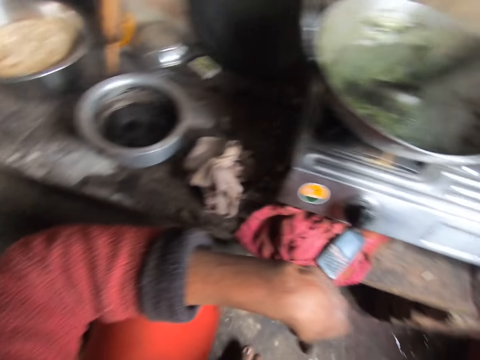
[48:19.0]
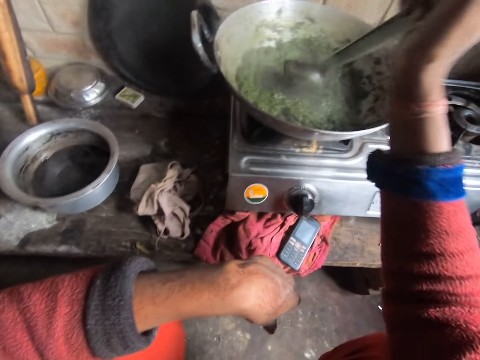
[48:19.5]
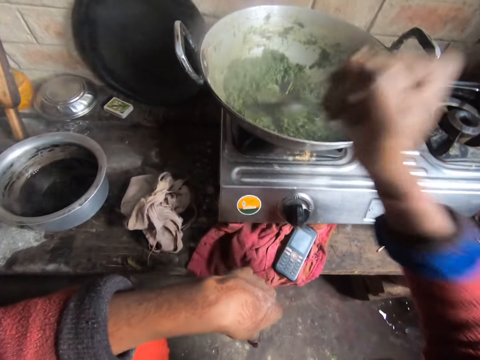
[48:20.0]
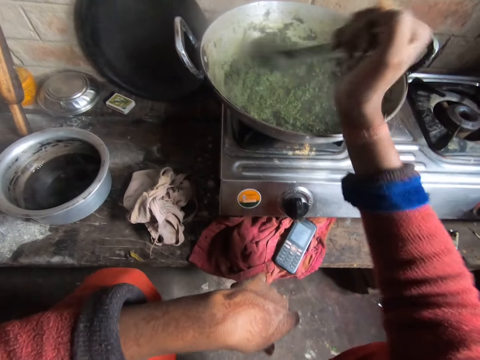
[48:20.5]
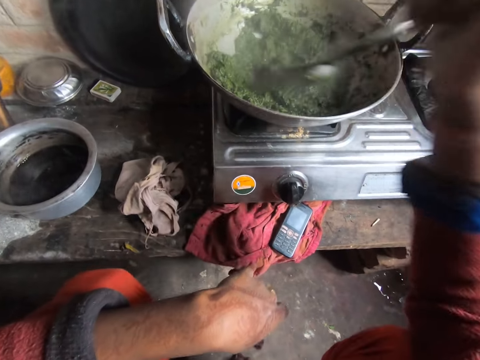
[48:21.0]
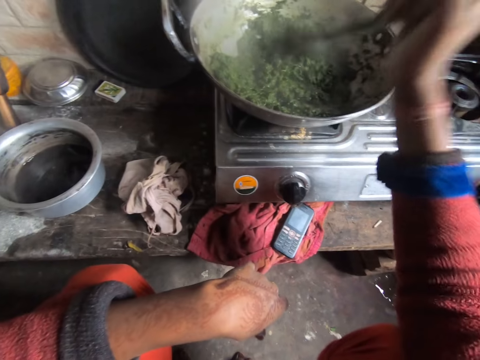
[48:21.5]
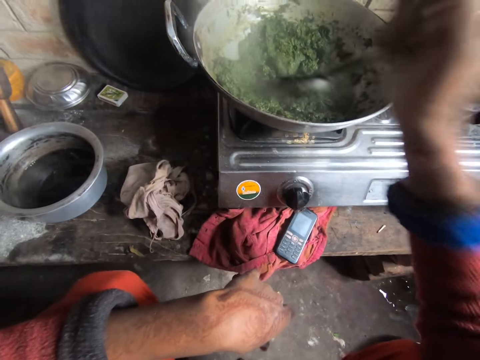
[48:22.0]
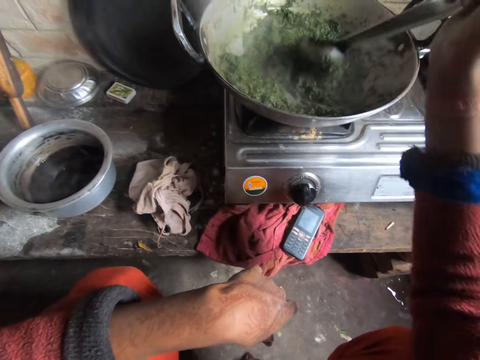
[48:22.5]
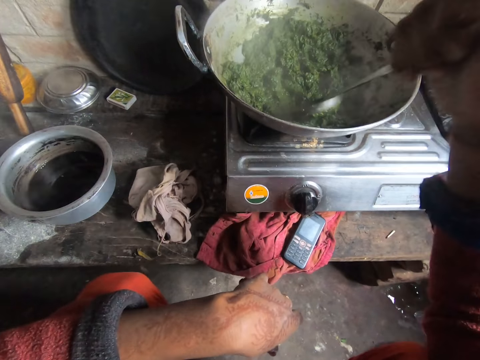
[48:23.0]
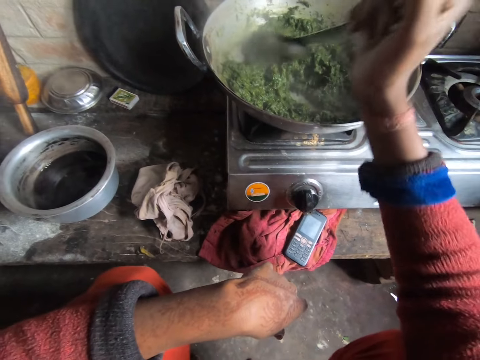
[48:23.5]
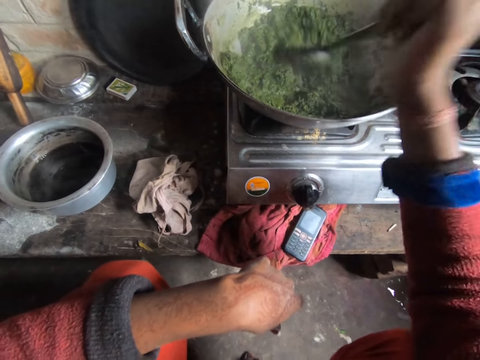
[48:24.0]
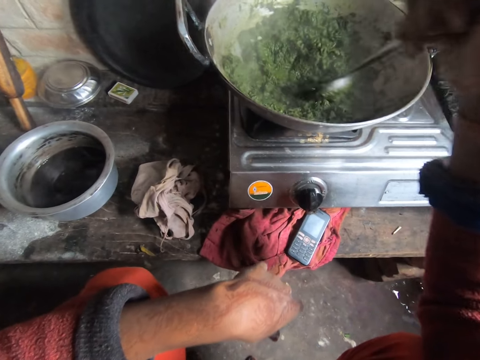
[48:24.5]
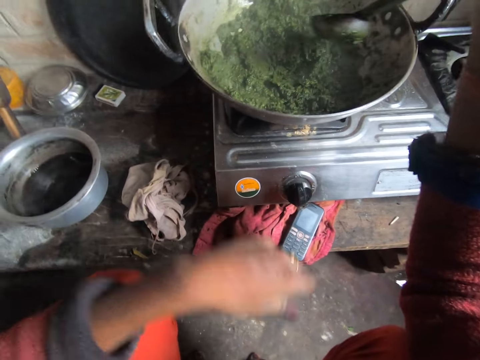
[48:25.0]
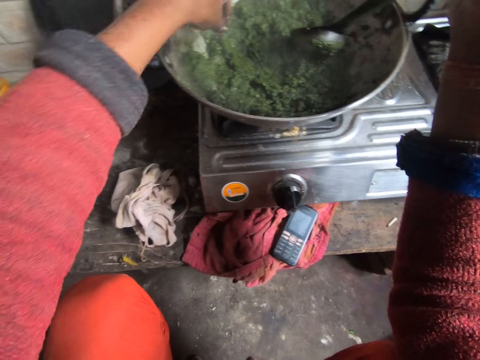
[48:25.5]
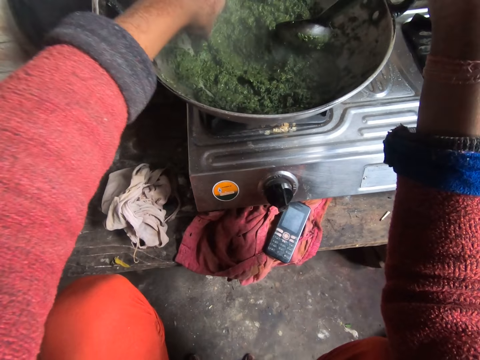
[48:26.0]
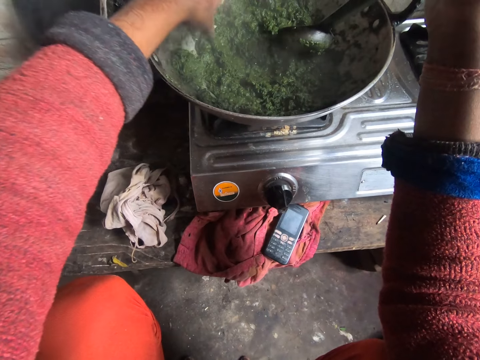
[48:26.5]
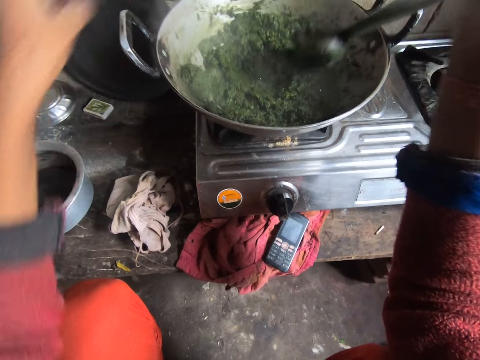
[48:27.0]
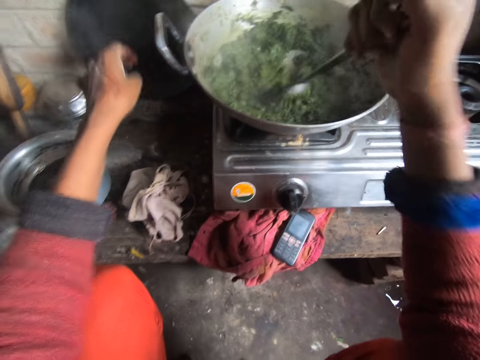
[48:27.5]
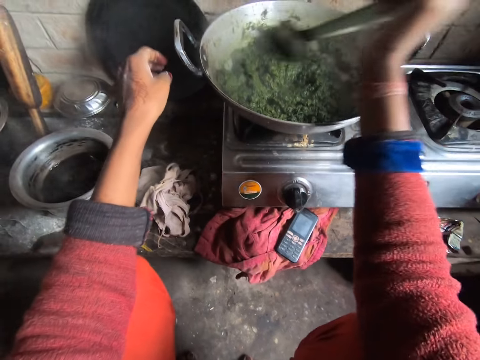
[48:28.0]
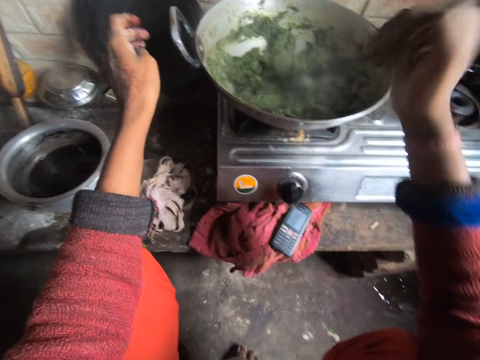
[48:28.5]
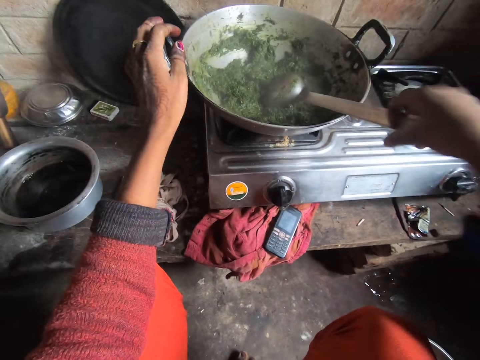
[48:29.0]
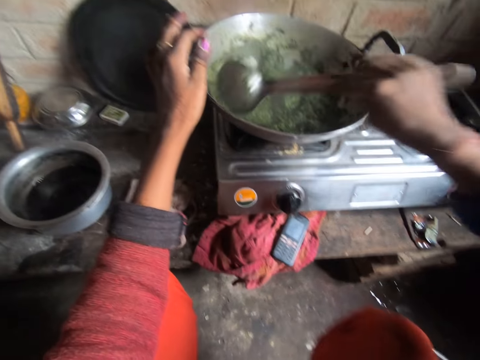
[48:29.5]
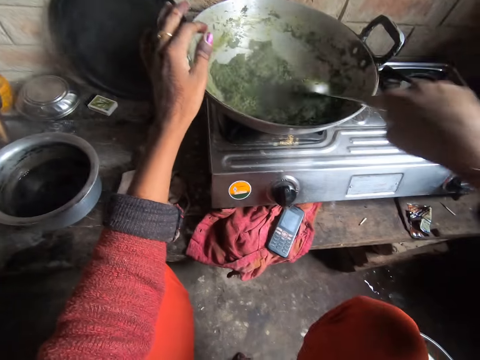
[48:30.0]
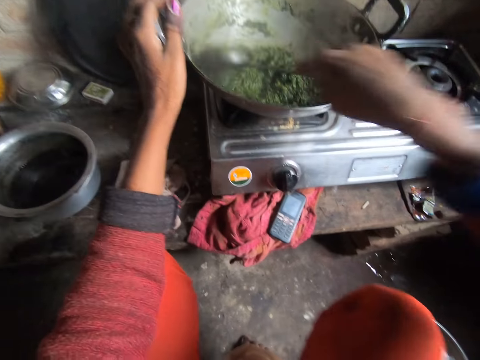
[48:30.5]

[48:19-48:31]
The camera wearer stirs the vegetables. They pick up a particle from the vegetable soup, out of the pan.

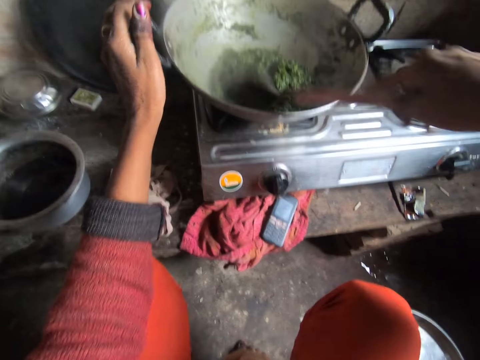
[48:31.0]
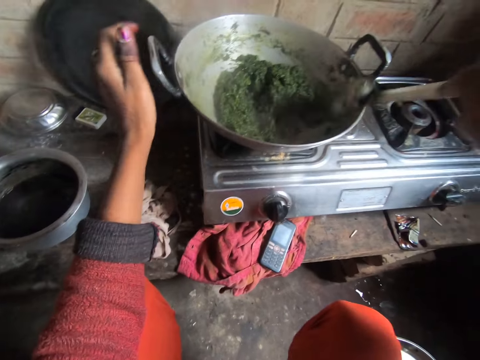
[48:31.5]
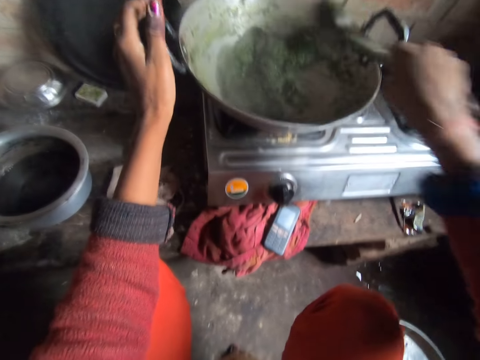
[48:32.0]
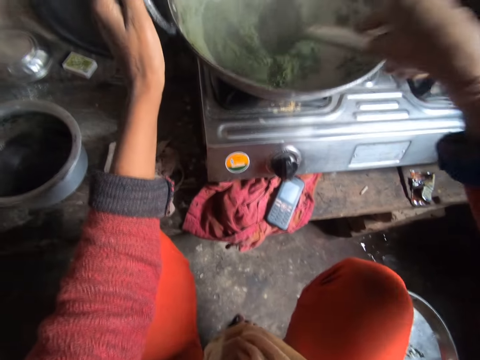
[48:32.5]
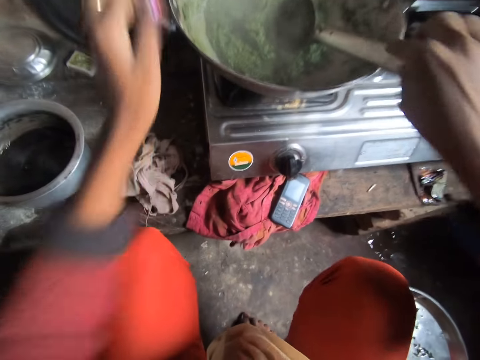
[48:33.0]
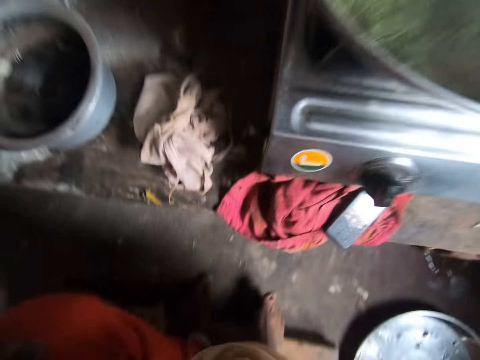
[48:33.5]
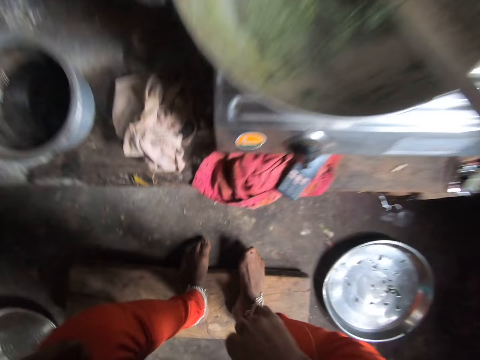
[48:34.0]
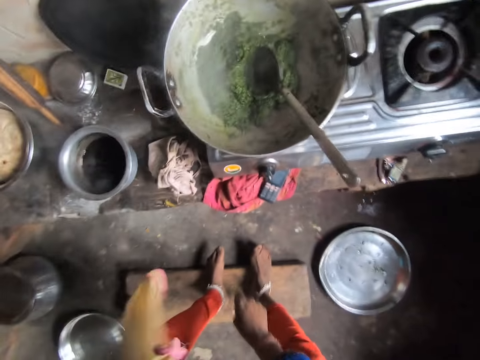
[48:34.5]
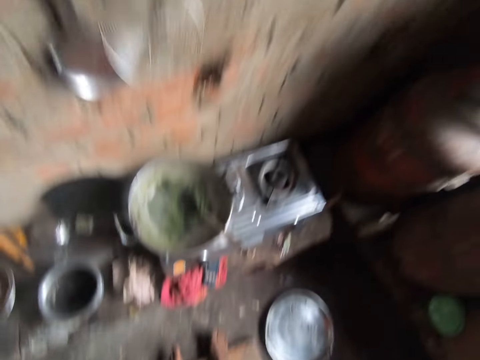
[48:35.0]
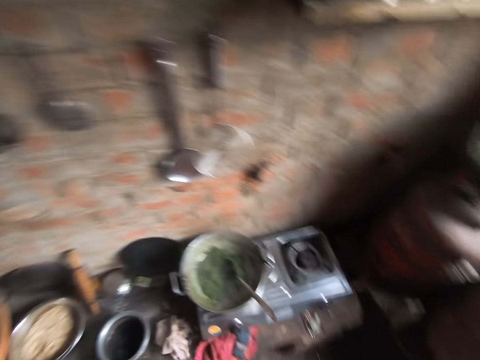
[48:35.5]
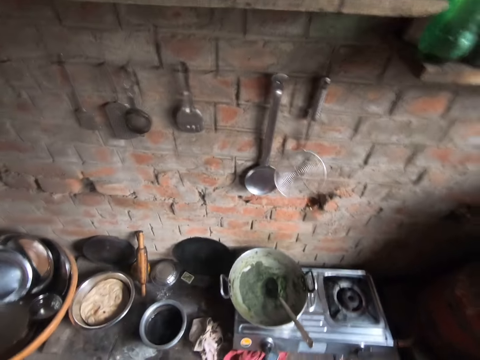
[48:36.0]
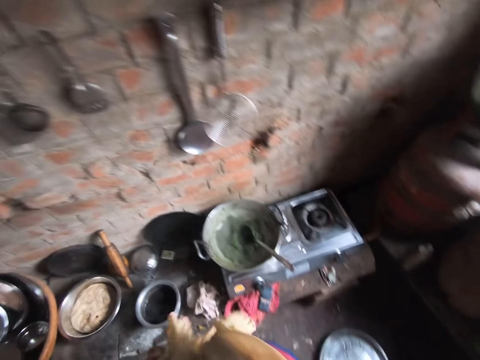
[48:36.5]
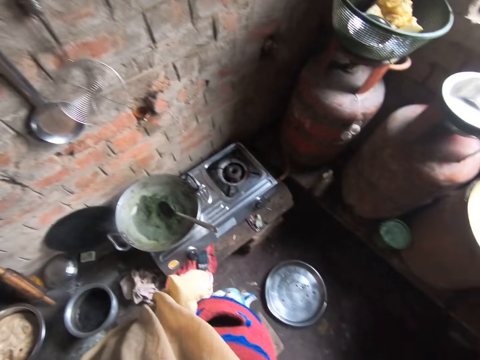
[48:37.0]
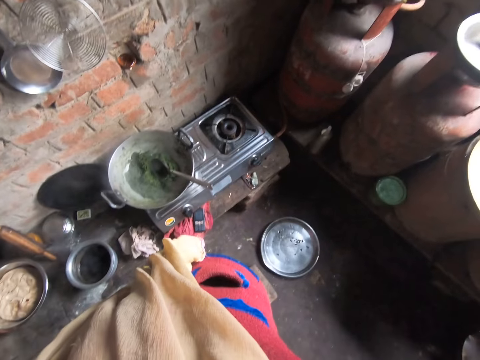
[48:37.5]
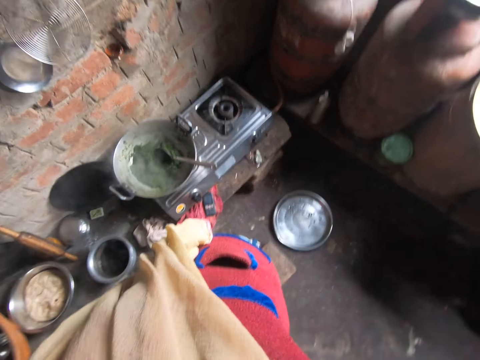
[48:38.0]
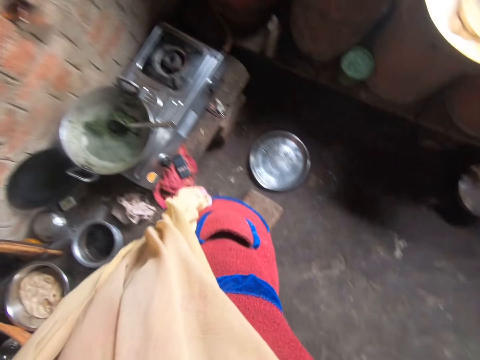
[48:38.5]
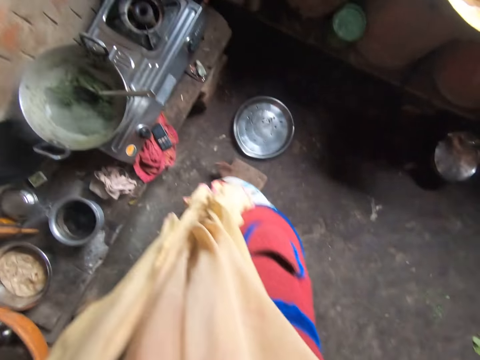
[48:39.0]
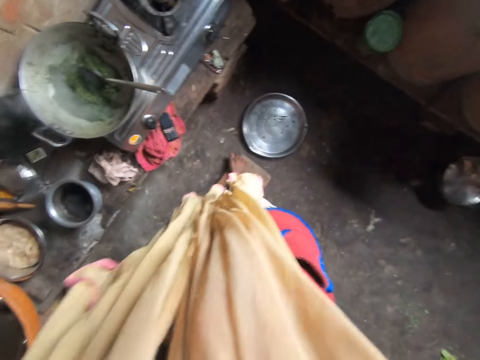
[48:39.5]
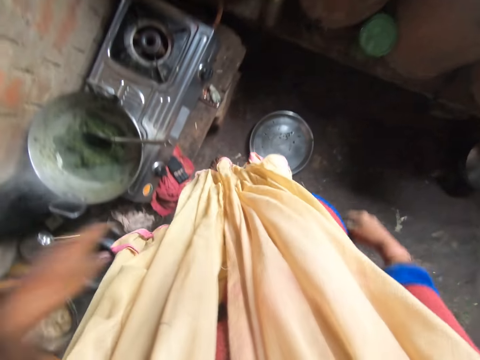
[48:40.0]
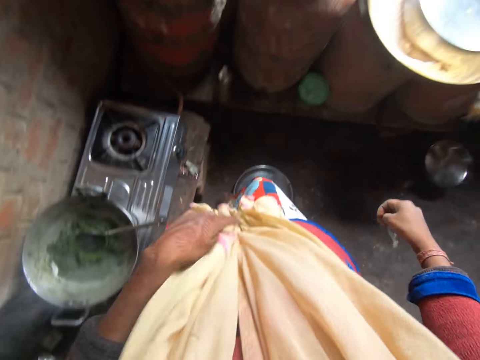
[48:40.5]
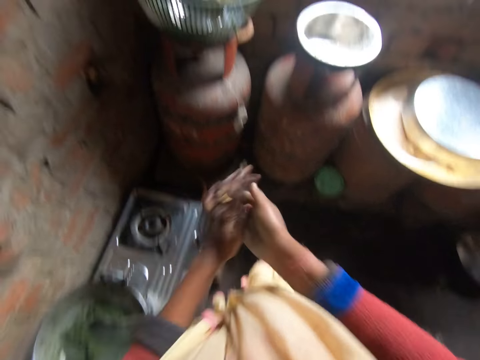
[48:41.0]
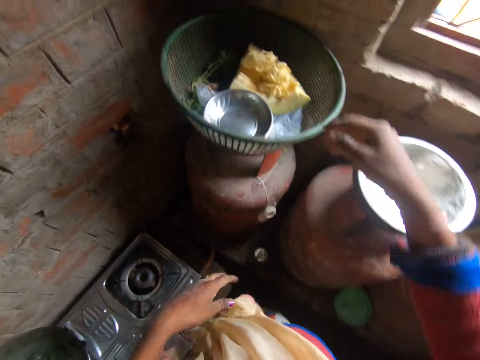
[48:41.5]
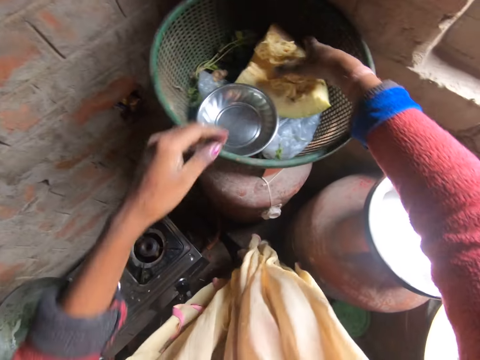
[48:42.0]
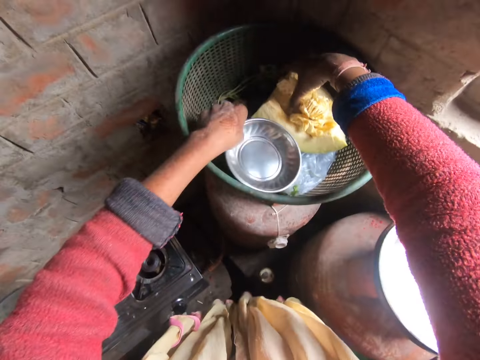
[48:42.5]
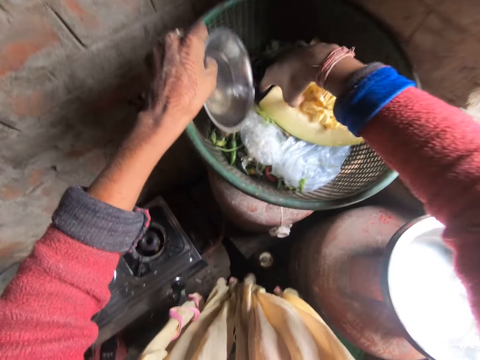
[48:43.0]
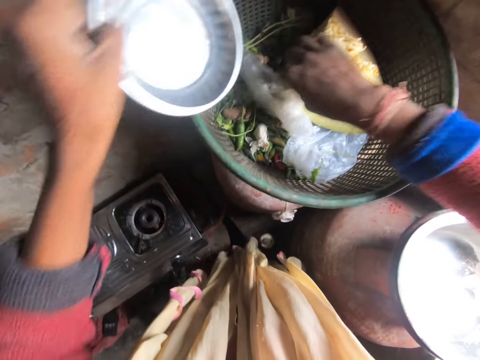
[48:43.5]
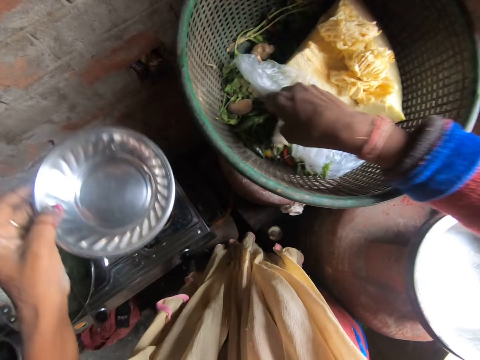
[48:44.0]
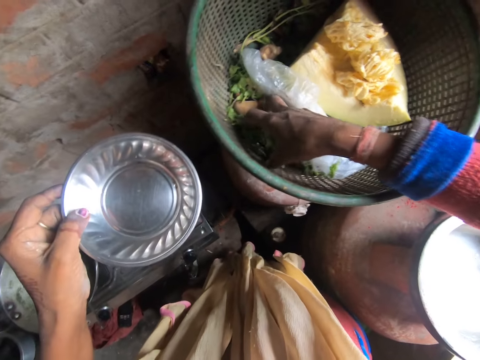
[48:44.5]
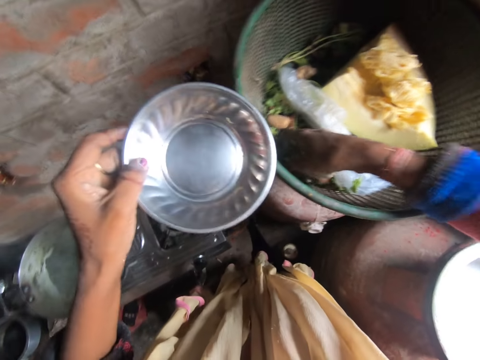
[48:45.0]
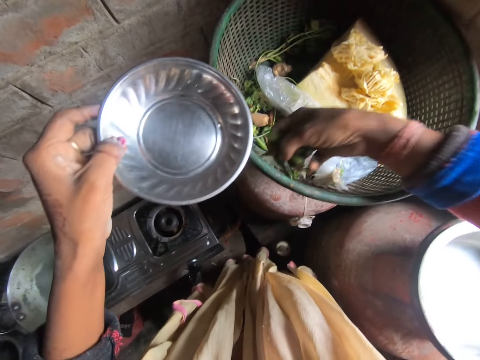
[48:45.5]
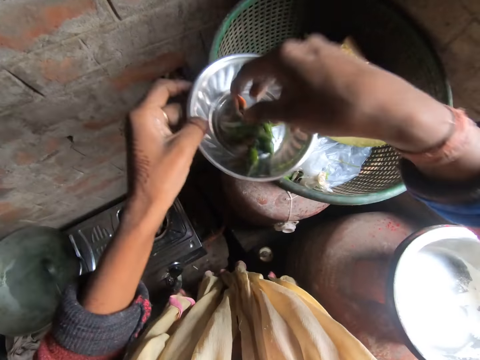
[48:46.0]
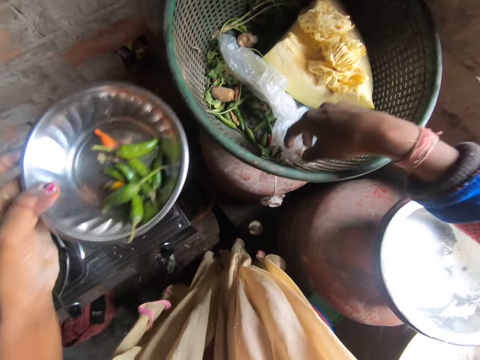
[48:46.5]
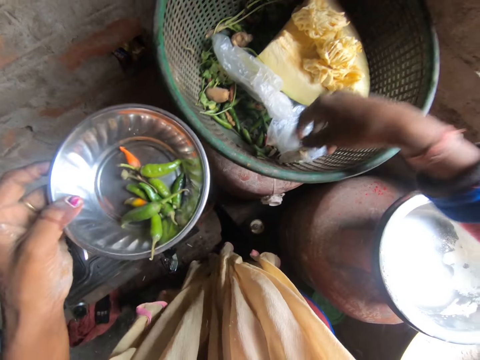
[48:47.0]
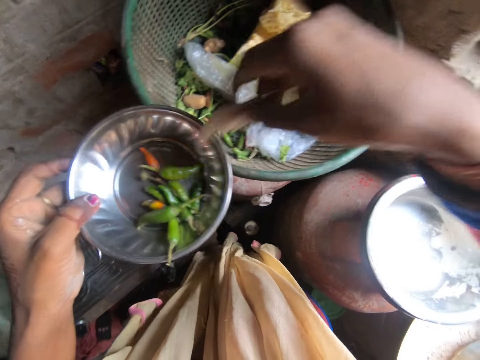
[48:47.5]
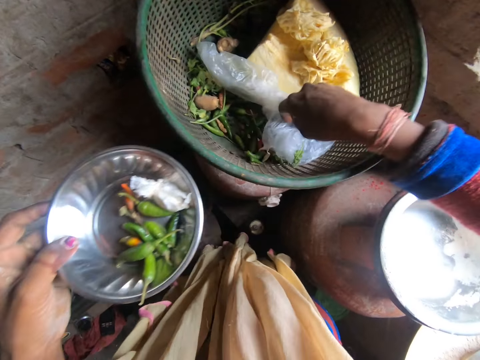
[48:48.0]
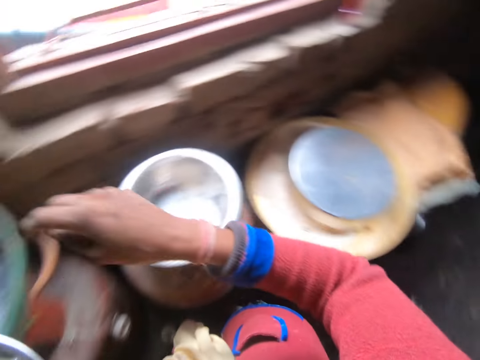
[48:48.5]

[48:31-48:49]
The camera wearer stands up. They look around. They pick up a plate from a basket. They hold the plate. They pick up peppers from the basket and drop the peppers in the plate. They pick up nylon from the basket and drop the nylon in the plate.
